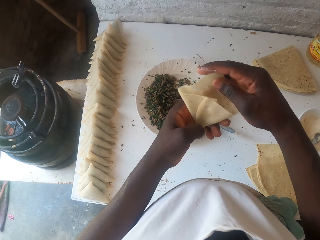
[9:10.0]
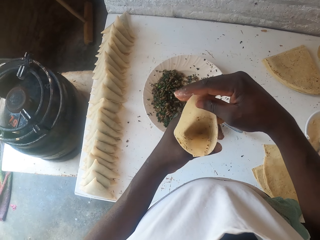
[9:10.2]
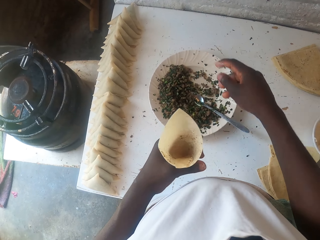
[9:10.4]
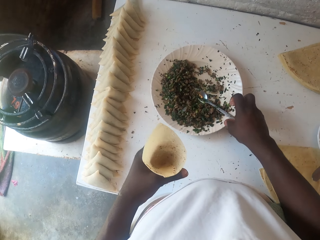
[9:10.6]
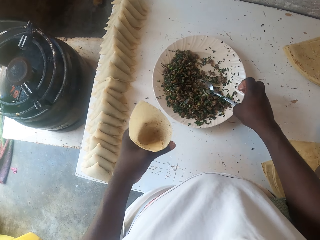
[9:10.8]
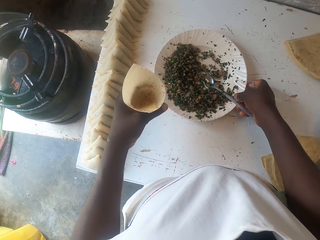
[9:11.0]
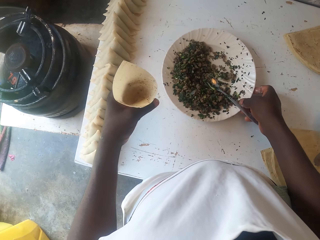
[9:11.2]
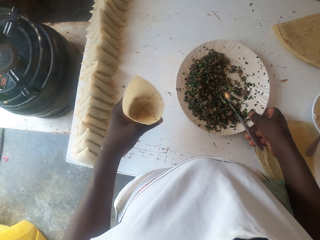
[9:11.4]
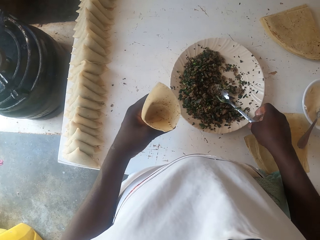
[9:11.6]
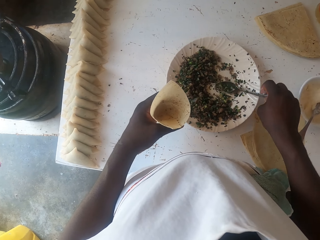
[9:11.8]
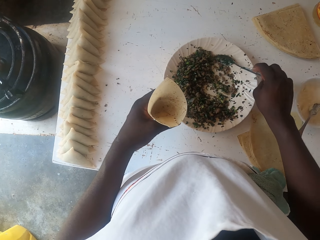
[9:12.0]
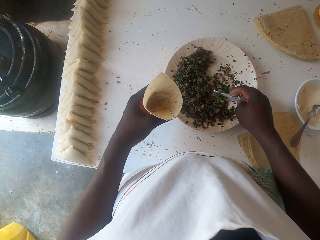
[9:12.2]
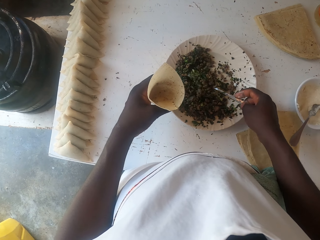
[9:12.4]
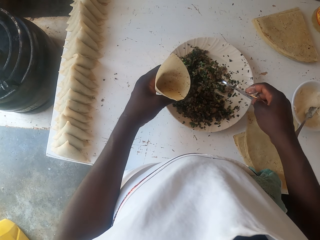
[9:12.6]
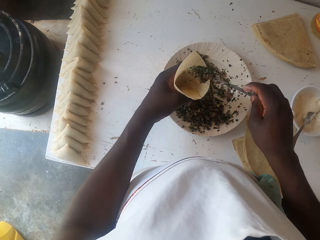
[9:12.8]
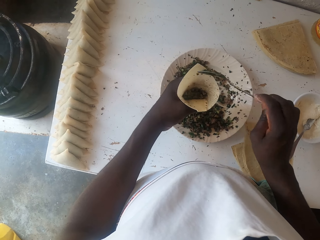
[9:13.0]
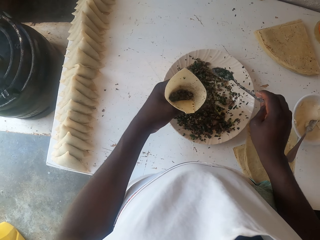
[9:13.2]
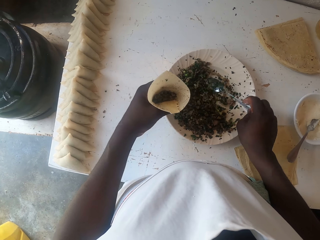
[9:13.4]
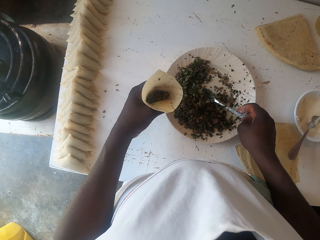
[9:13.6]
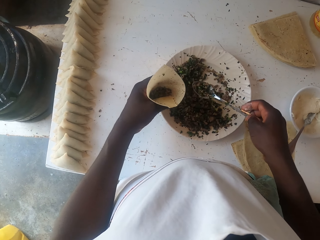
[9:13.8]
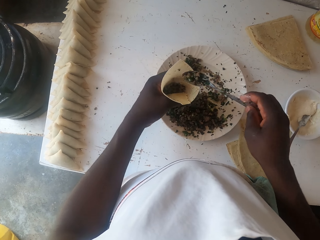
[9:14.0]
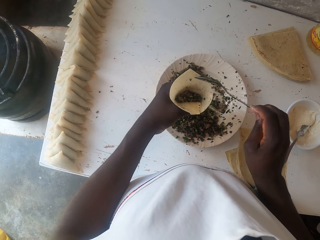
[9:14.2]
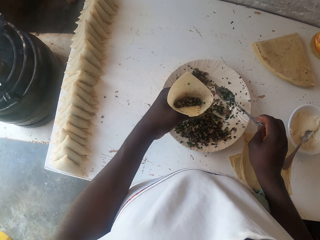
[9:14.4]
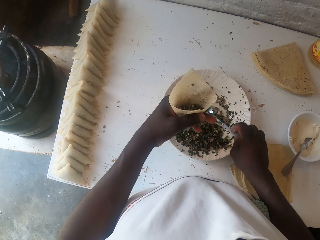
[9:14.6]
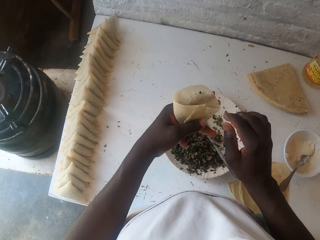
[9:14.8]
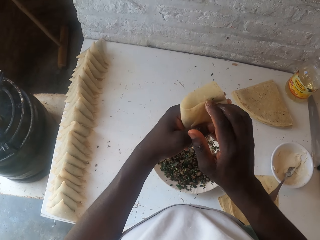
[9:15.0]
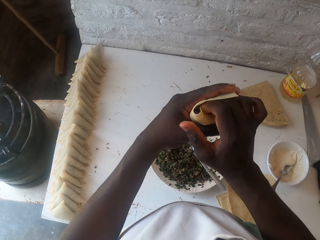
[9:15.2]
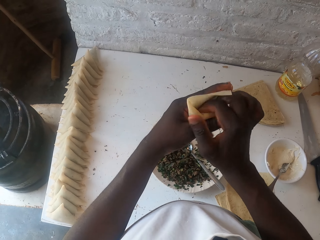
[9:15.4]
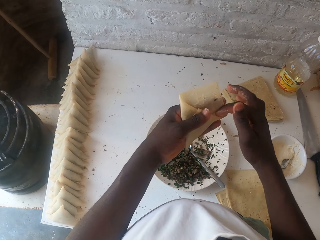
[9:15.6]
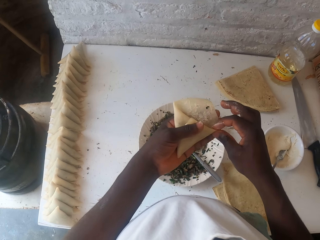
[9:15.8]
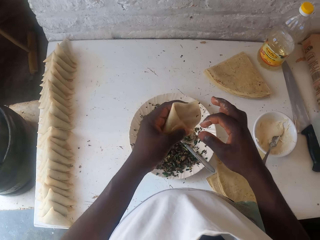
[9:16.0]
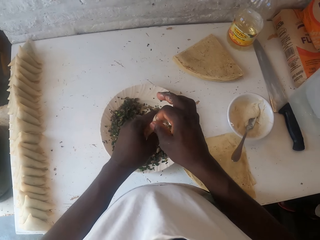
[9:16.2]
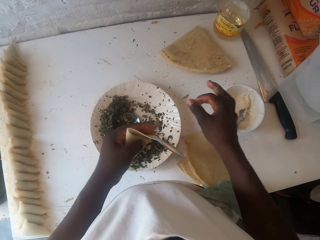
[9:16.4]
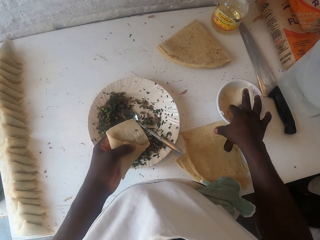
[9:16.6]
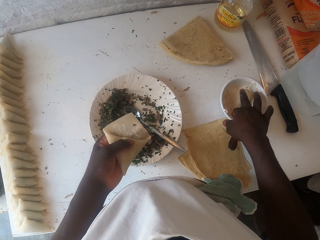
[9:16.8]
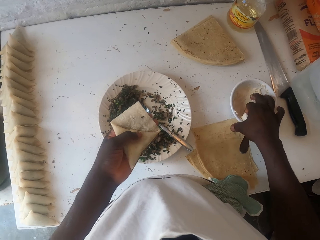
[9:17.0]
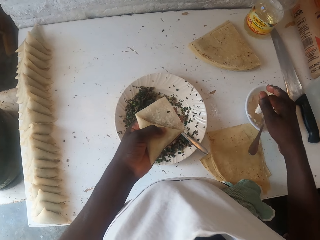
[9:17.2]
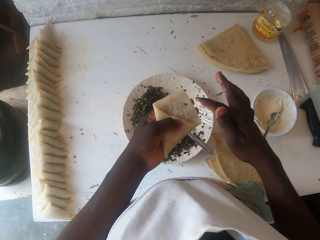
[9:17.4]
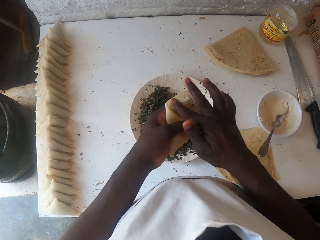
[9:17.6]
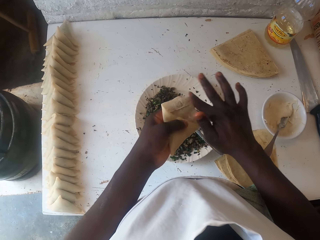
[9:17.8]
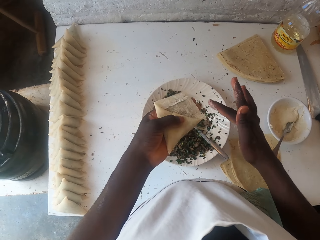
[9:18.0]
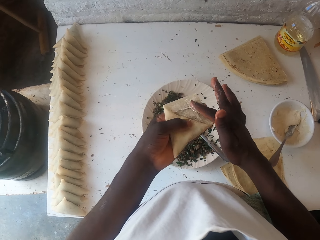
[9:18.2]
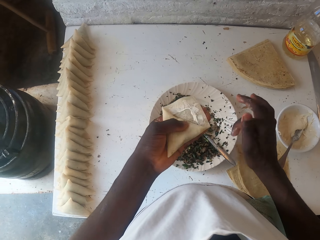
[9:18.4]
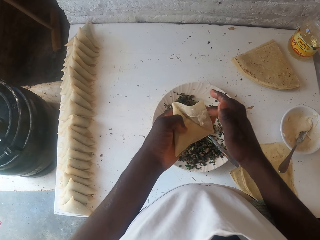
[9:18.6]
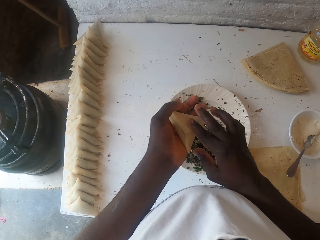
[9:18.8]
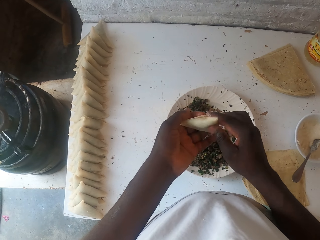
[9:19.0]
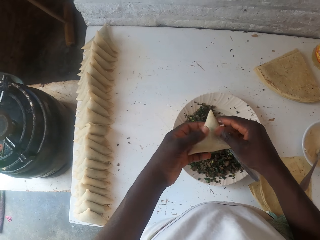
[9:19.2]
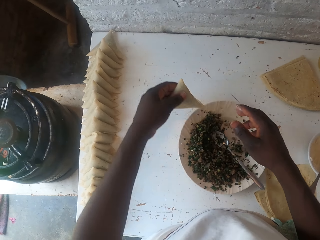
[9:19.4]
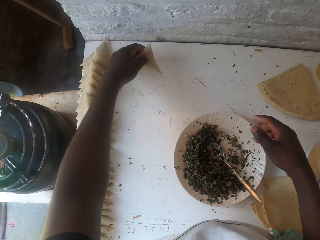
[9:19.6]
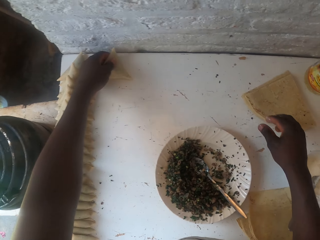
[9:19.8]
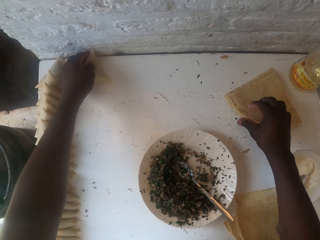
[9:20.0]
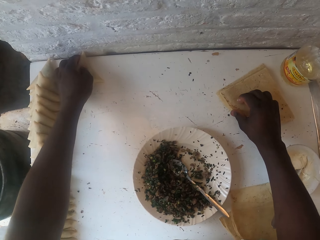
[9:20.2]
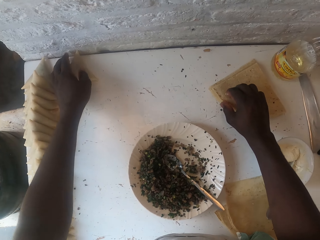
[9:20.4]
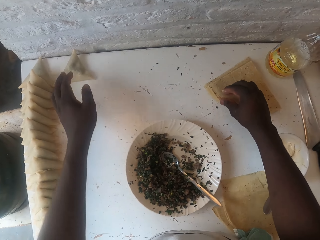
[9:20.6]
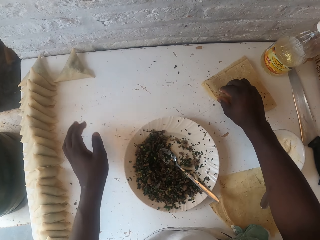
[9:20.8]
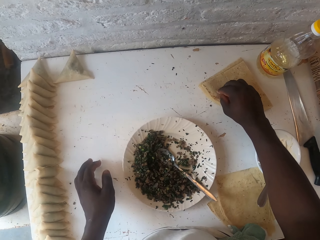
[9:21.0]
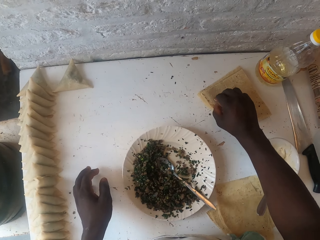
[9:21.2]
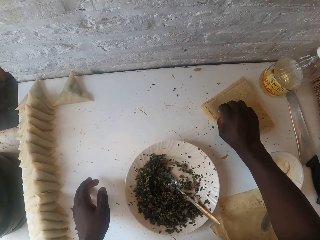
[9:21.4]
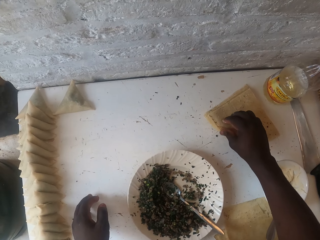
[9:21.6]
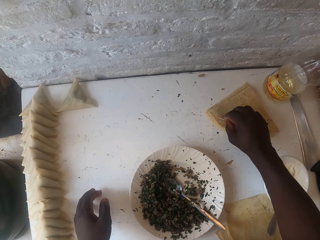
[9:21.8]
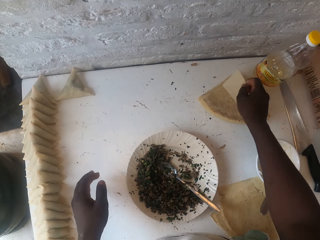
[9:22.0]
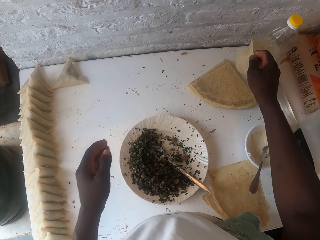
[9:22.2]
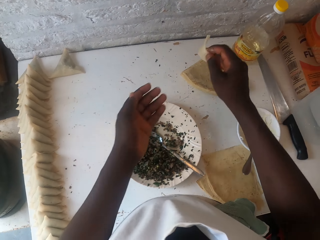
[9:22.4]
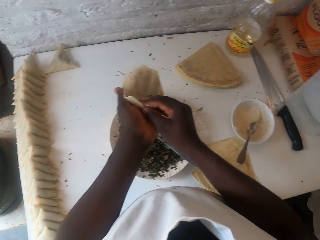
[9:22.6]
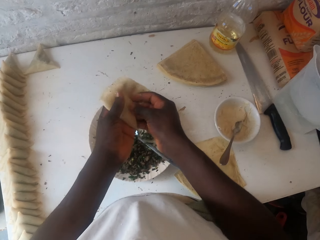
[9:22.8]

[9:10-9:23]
The camera wearer folds the dough. They touch a spoon. They pull the plate. They pick up the spoon and scoop the boiled peas. They stuff the samosa. They place the boiled peas in the dough. They place the spoon in the plate. They fold the dough. They pick wet flour with a finger and apply the wet flour on the edge of the dough. They fold the dough. They put the dough aside on the table. They pick the dough from the table.

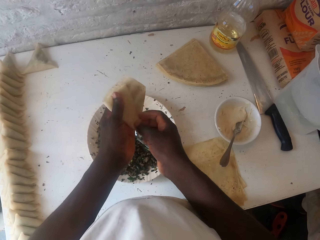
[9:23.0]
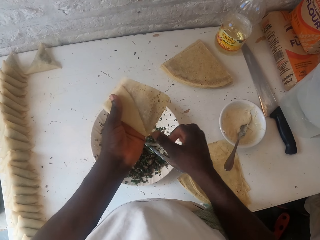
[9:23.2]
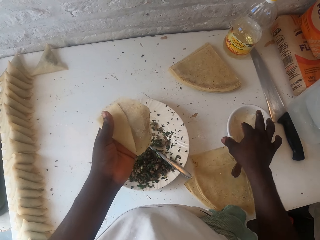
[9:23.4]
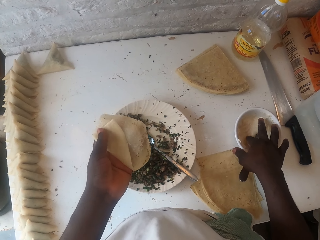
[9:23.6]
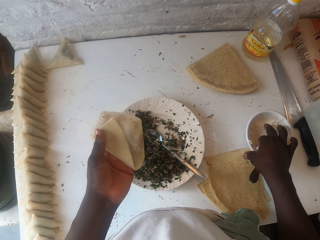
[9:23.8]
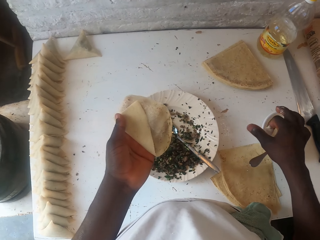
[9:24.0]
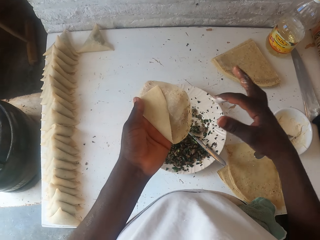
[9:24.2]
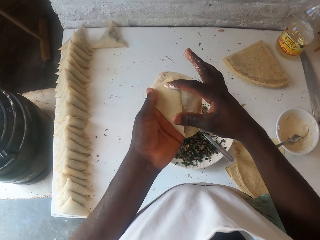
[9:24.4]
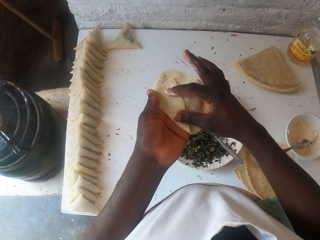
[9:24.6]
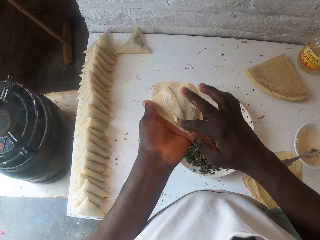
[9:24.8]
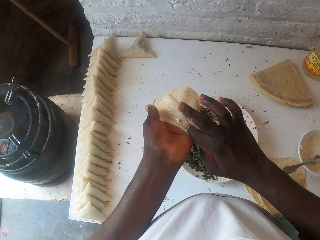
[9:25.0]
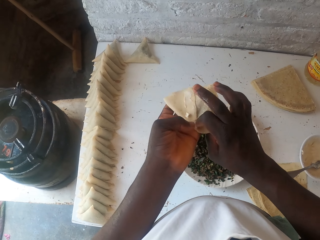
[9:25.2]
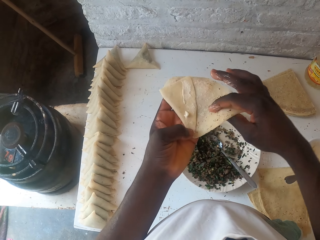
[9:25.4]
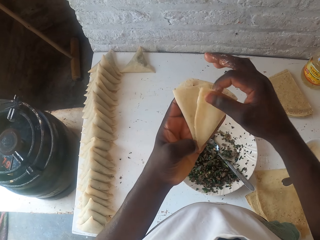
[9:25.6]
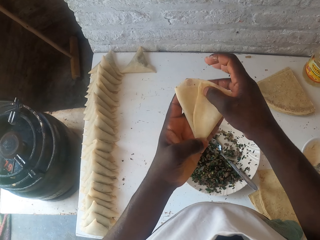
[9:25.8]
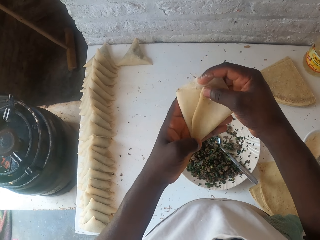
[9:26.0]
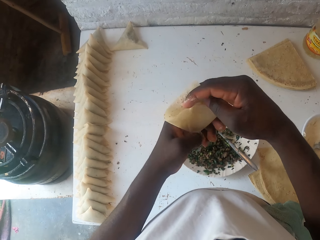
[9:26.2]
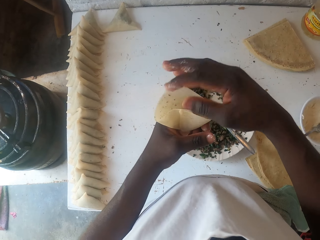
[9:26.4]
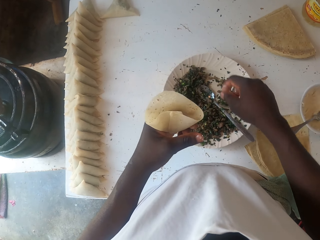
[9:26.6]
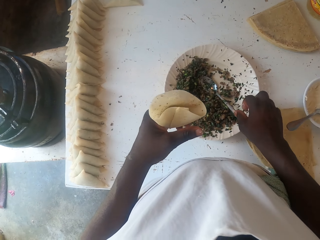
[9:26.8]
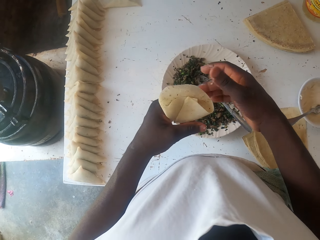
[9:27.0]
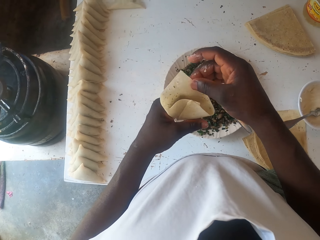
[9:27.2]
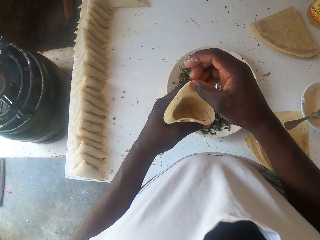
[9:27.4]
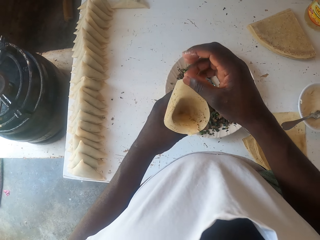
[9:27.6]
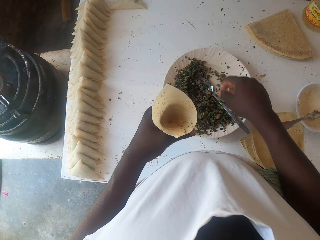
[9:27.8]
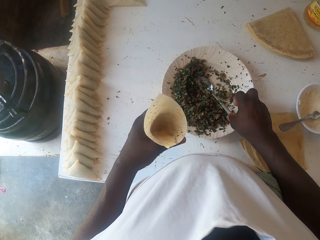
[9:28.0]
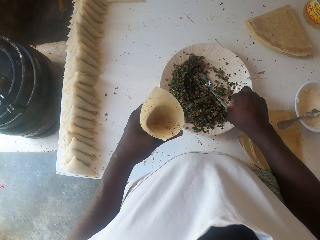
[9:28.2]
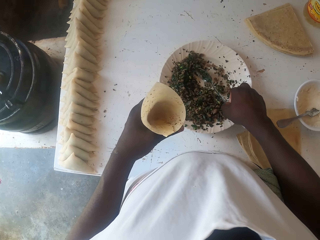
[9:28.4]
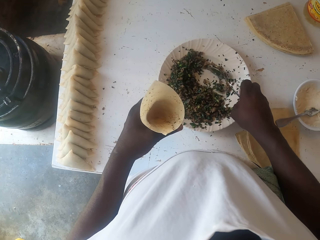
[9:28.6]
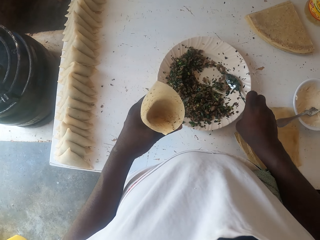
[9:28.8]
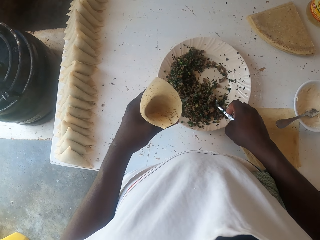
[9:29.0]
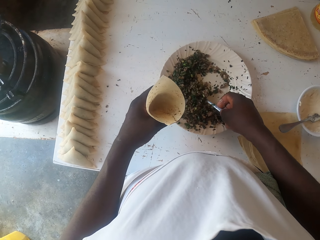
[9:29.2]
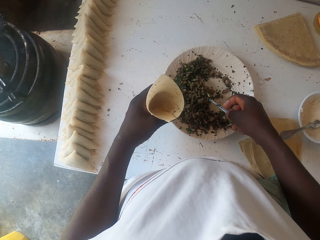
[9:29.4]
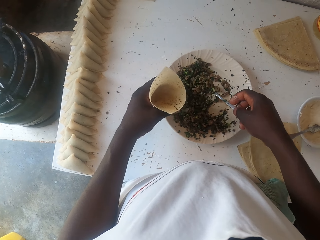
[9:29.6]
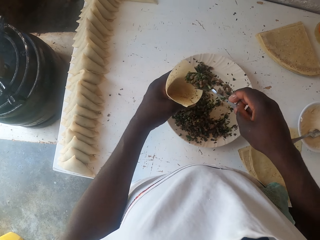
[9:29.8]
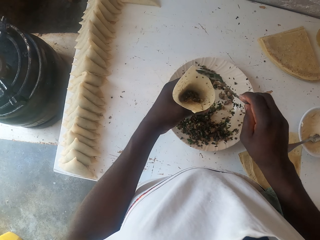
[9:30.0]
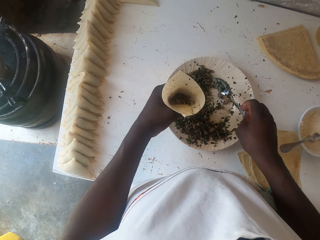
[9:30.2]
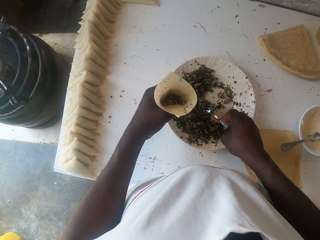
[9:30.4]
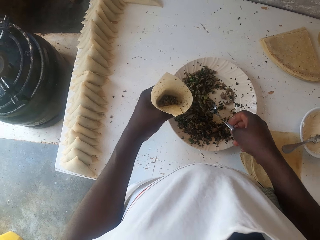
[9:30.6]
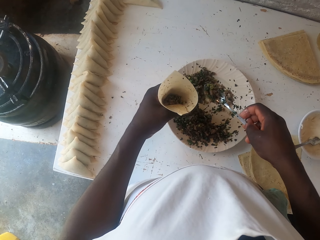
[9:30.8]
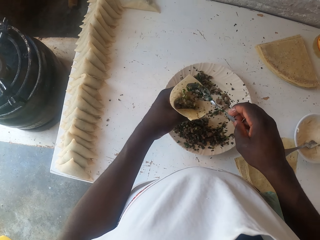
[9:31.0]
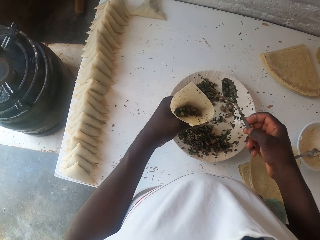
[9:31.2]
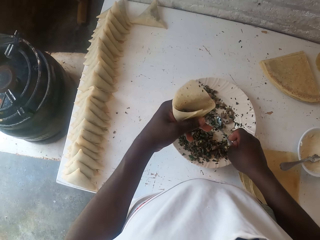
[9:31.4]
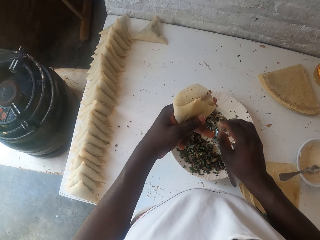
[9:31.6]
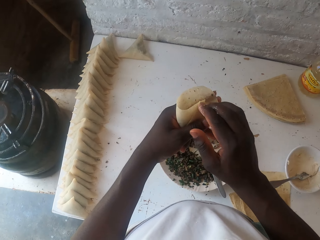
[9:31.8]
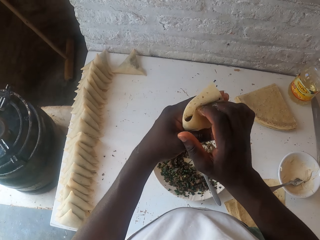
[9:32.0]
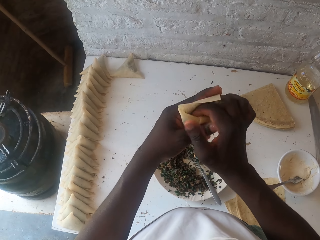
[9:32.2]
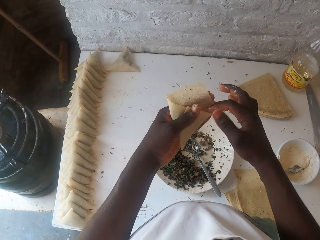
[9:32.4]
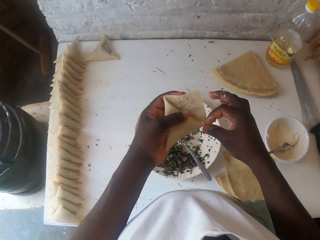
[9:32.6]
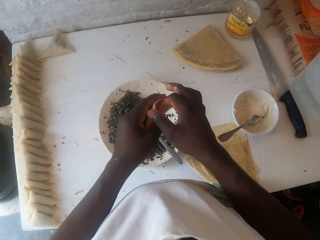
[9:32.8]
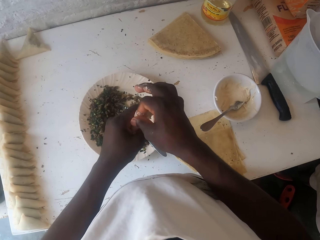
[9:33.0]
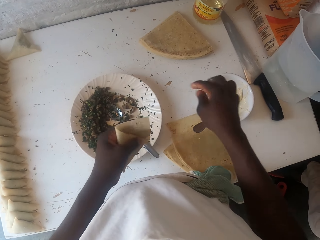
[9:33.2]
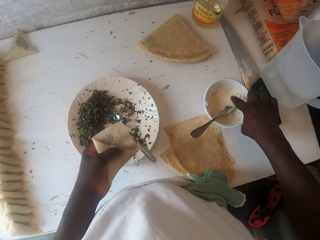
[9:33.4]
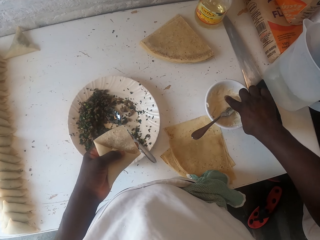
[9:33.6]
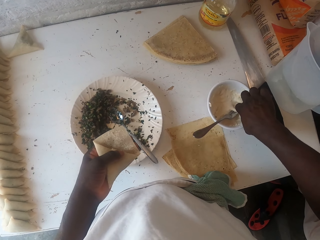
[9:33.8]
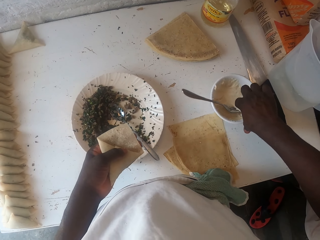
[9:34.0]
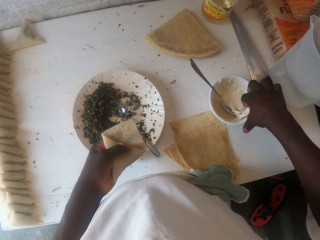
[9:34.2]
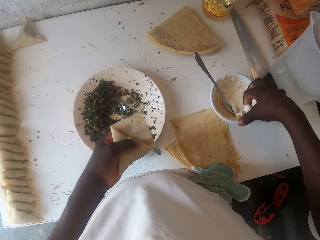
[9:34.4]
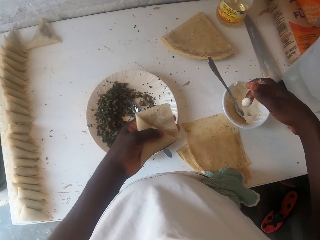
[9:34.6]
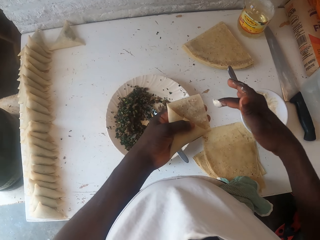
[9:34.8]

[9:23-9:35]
The camera wearer folds the dough. They put the dough on the hand. They pick wet flour with a finger and apply the wet flour on the edge of the dough. They fold the dough. They move the dough. They take a spoon from the plate. They take the green gram with the spoon. They put the green gram or minced meat in the dough. They take the green gram with the spoon and put the green gram in the dough. They put the spoon in the dish. They fold the dough. They pick the wet flour with a finger on the dish.
